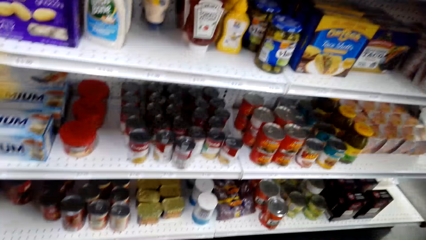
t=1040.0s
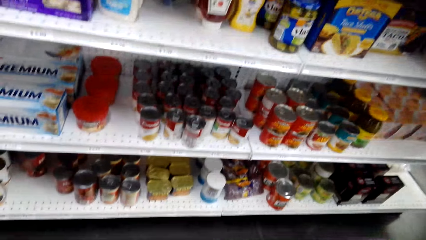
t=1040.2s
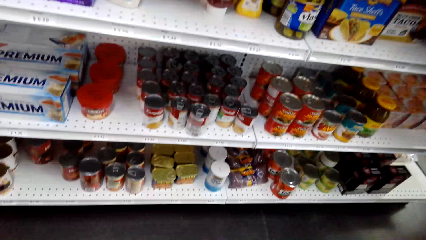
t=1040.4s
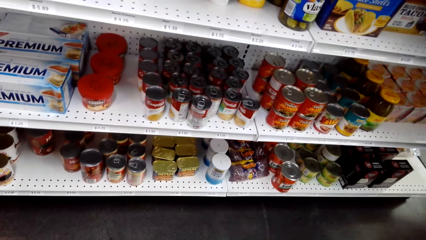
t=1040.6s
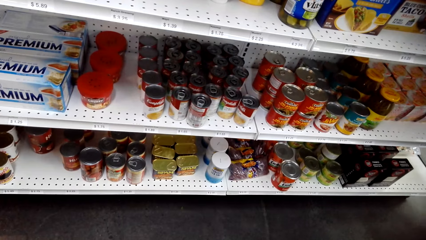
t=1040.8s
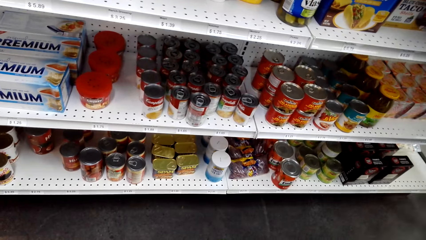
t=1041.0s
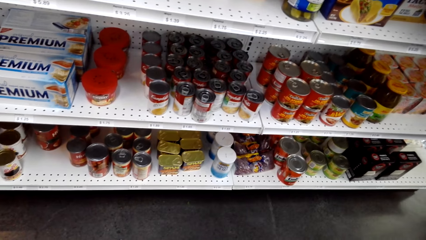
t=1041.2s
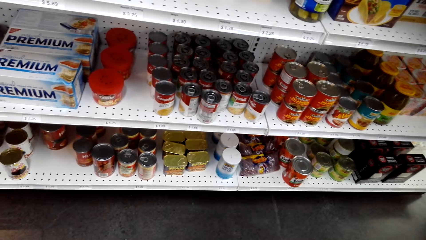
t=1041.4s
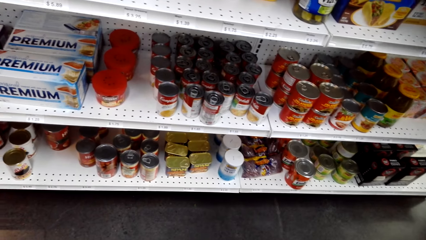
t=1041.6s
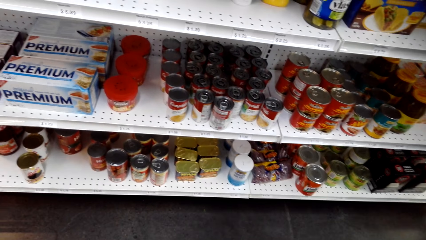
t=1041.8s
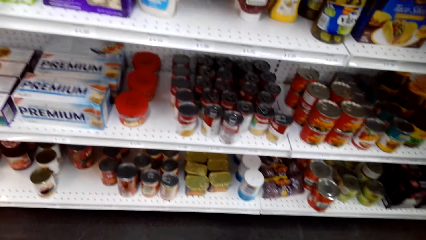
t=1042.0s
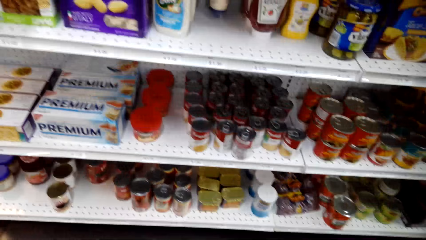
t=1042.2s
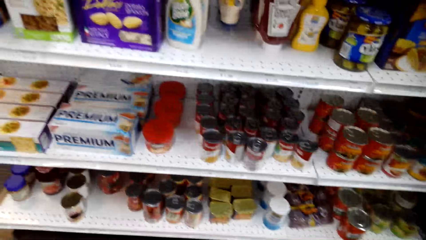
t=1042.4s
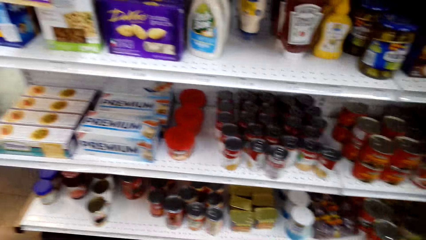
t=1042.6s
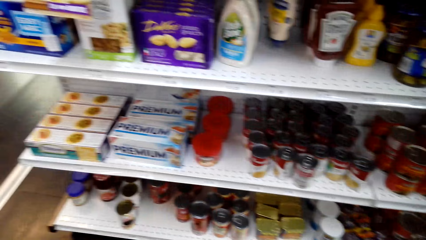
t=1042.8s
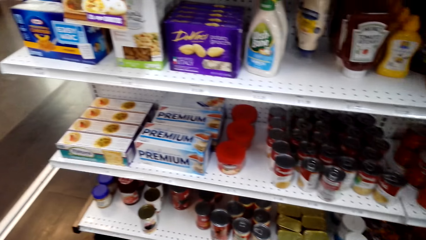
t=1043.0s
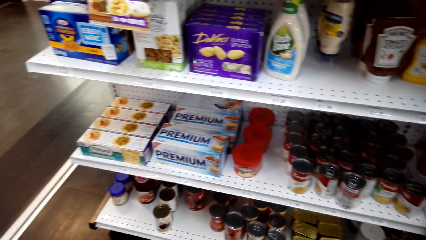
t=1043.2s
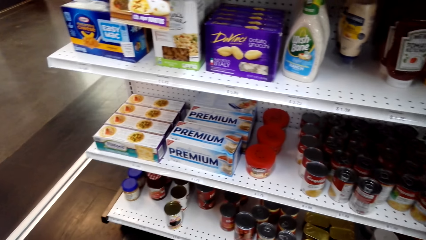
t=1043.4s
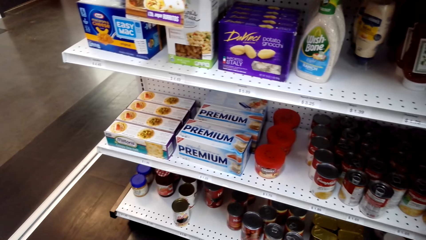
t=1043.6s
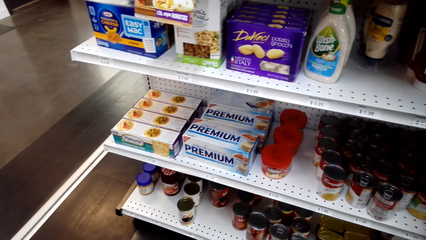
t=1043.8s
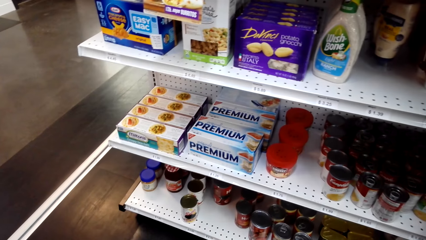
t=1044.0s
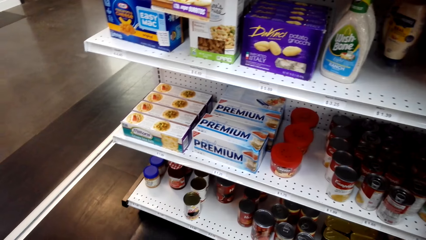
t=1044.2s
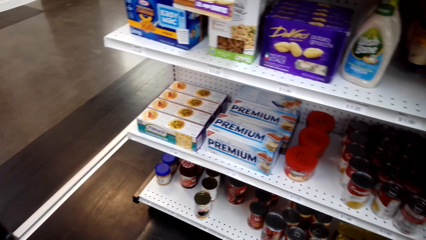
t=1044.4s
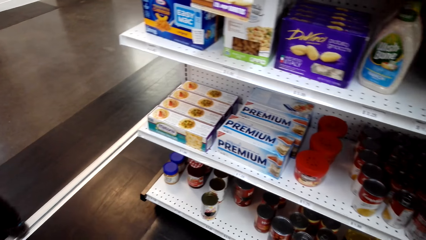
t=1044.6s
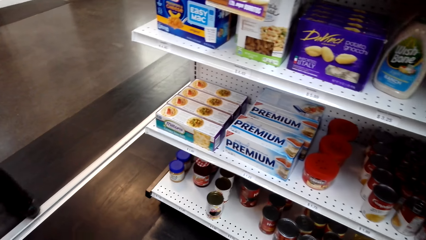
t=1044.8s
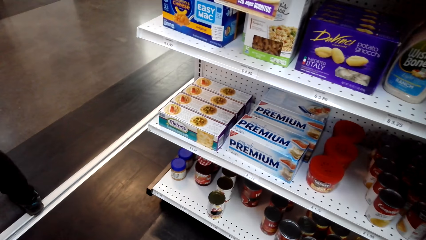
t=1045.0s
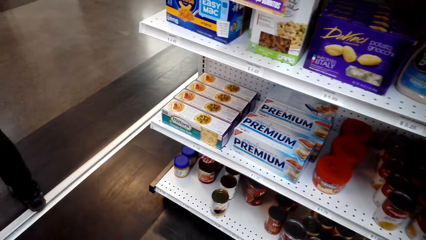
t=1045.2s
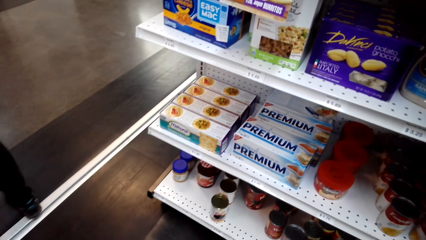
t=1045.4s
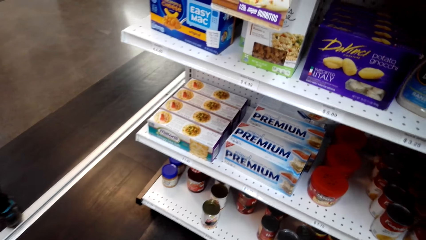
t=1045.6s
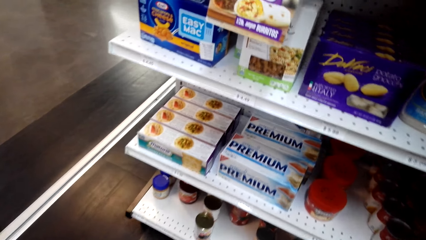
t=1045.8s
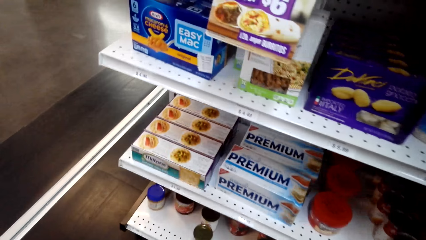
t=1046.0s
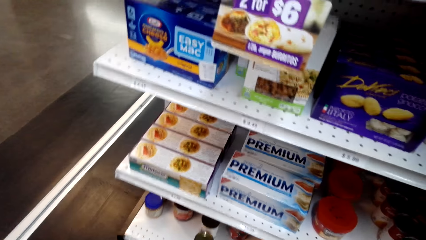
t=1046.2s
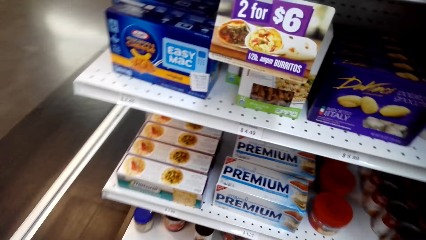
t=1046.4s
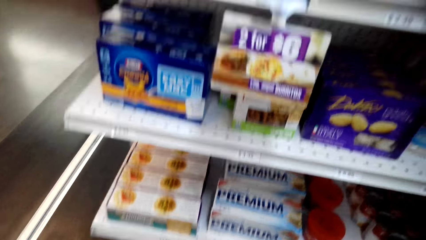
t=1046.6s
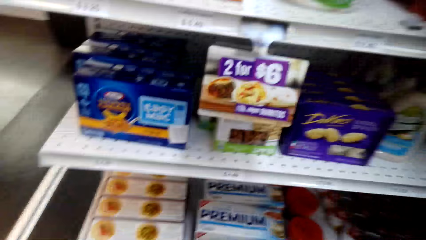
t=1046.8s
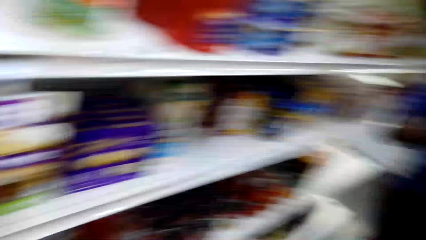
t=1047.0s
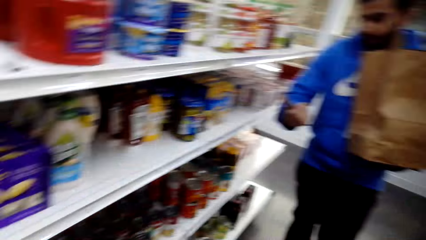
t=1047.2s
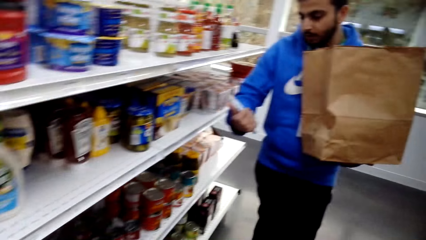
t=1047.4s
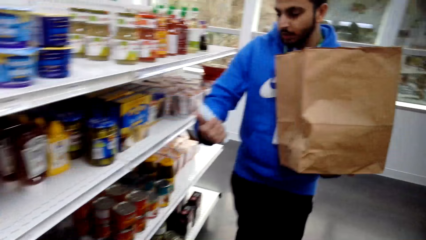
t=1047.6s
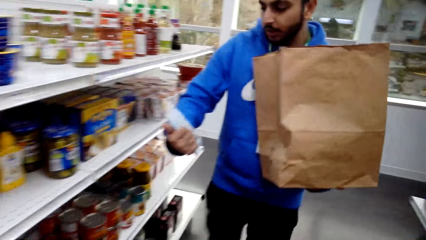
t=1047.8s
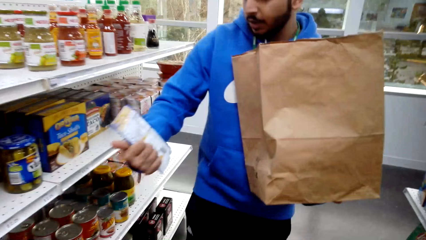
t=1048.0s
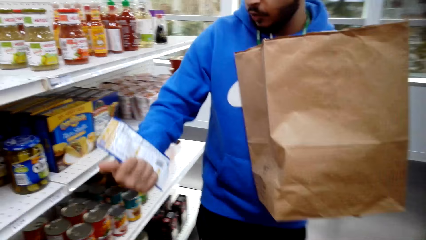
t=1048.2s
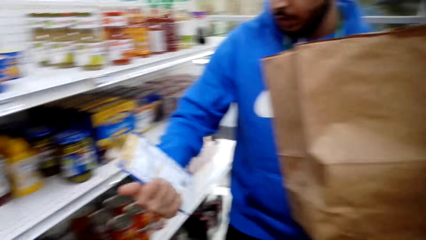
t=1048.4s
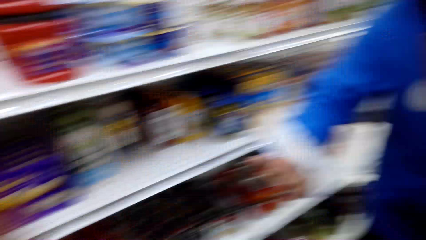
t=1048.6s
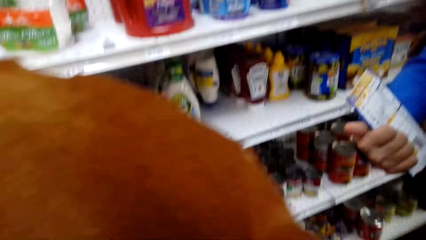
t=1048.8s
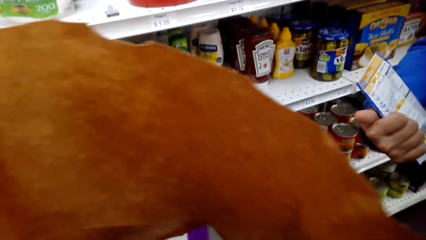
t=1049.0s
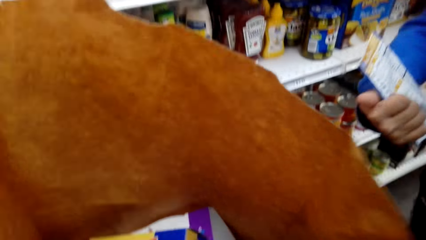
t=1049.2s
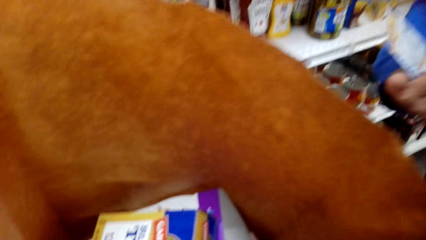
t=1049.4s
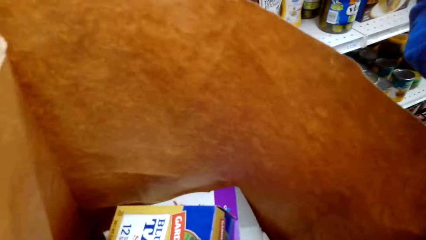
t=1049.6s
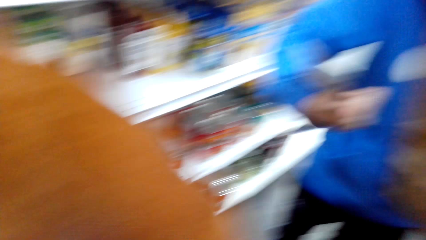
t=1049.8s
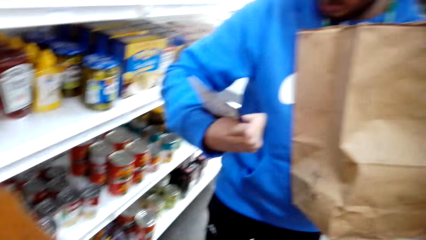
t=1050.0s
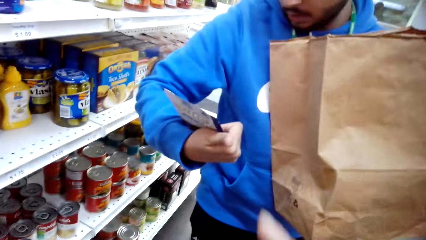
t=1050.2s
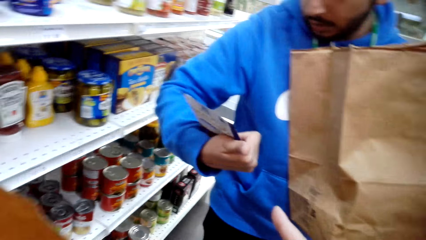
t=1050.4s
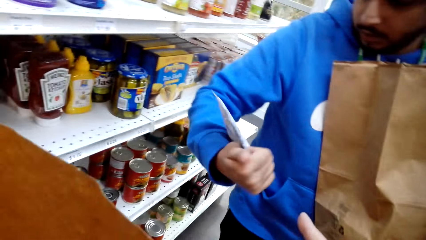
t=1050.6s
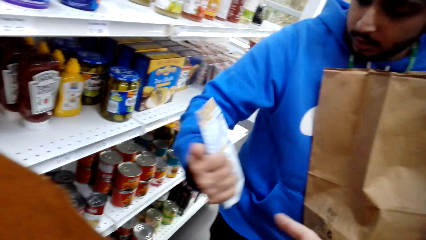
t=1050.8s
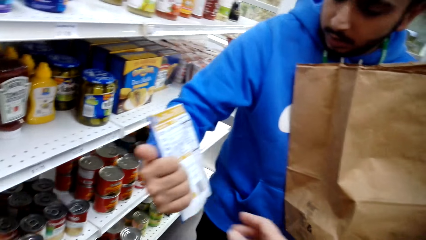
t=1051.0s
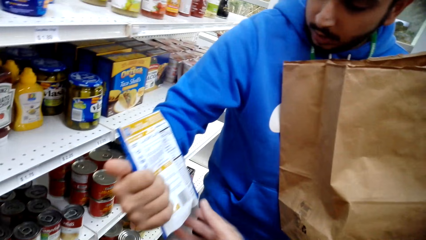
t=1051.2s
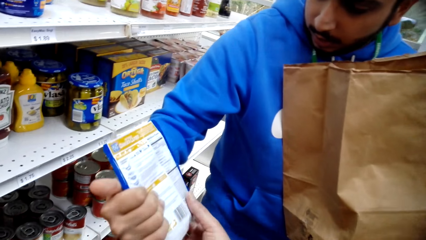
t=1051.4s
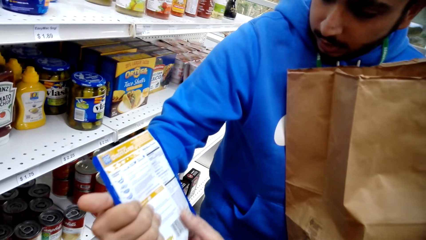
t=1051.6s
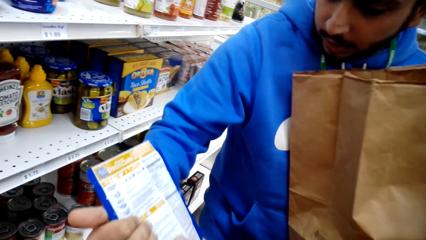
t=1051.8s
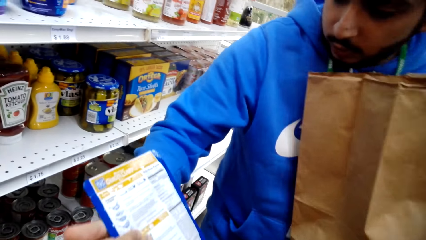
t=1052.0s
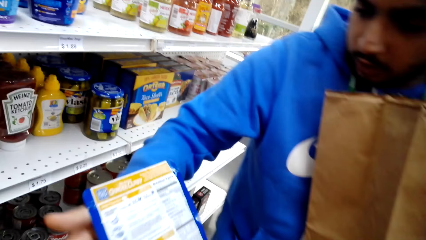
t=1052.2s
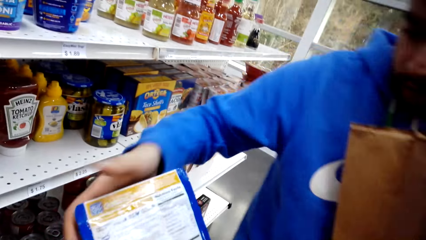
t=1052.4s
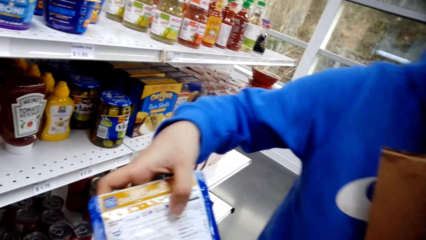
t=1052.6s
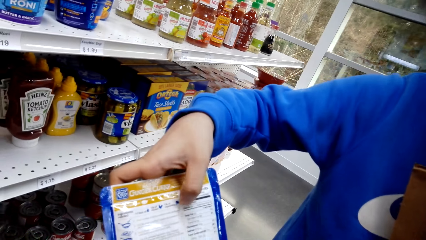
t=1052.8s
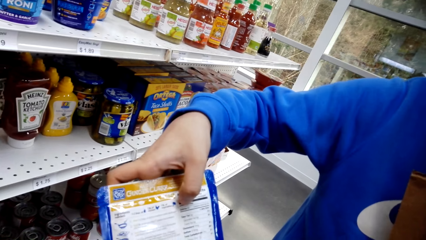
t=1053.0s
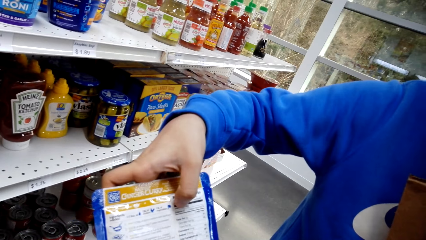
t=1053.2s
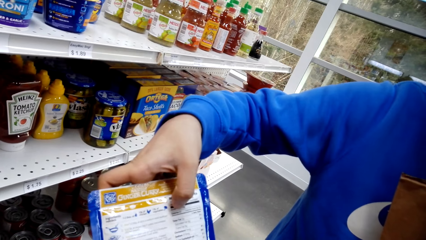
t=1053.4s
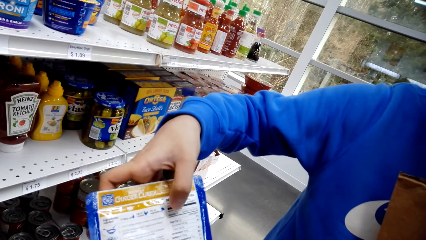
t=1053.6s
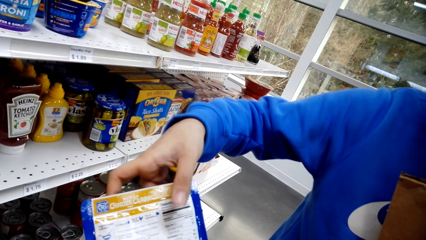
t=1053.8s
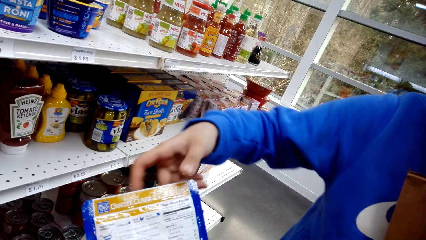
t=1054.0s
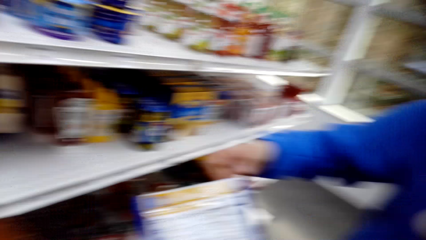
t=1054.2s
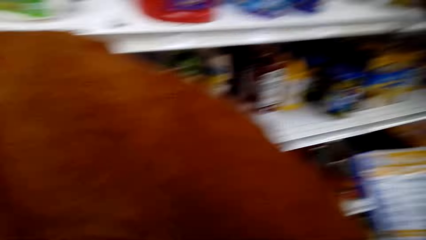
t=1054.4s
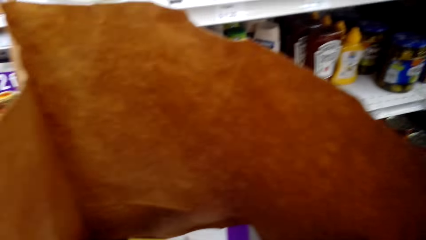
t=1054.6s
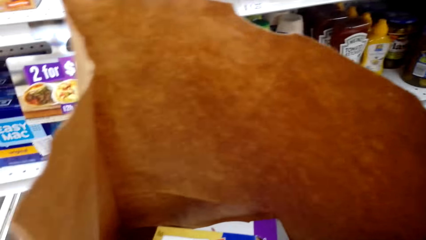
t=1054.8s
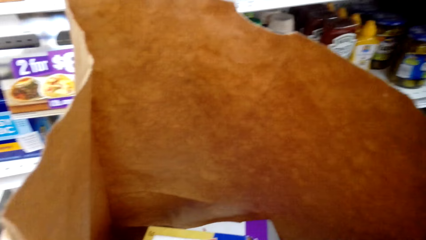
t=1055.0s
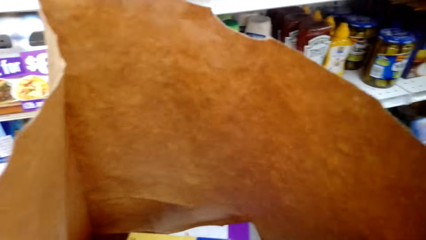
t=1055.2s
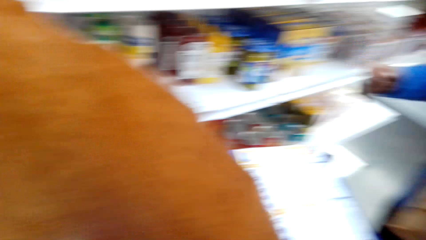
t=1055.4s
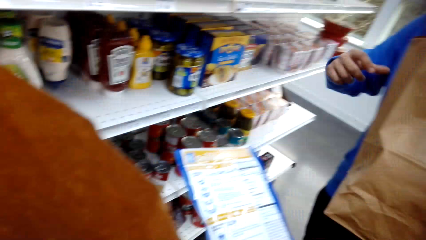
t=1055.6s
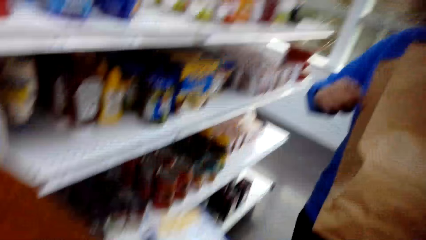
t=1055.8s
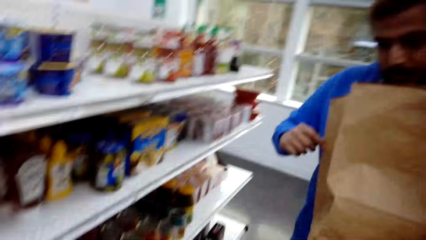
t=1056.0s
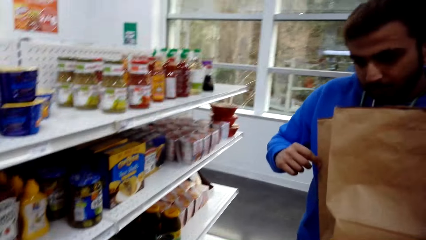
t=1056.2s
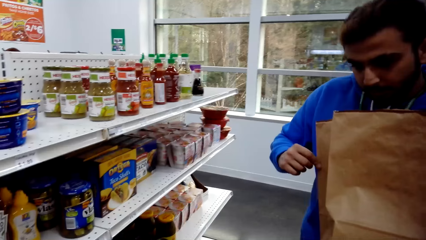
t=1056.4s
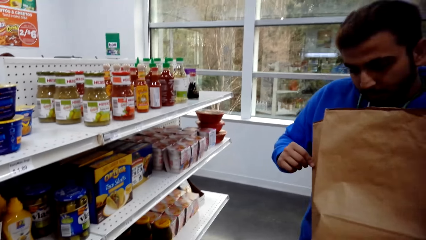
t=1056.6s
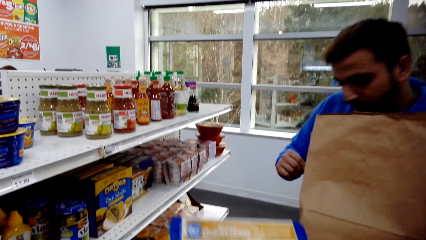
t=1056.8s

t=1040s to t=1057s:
A man shows the camera wearer something. The camera wearer interacts with the man. They touch the object with the man. The man gives the camera wearer a packet of ginger curry.
